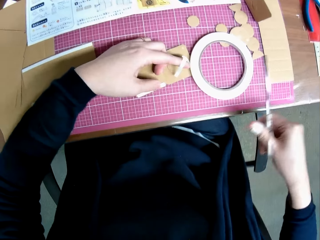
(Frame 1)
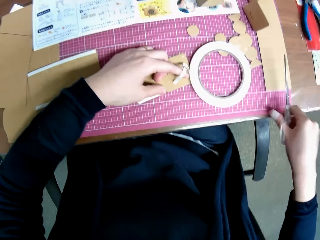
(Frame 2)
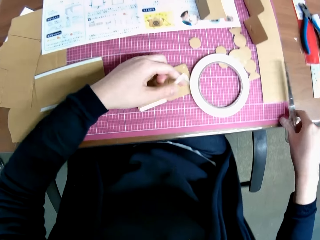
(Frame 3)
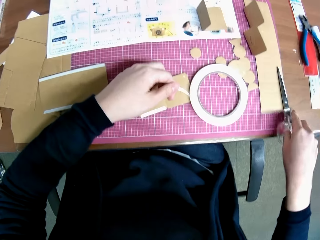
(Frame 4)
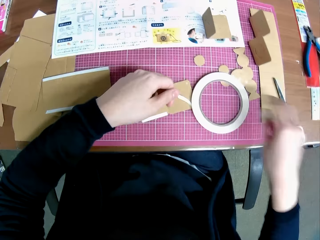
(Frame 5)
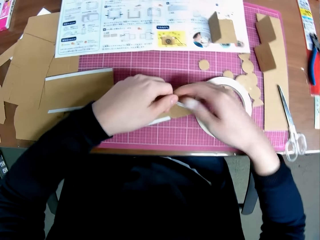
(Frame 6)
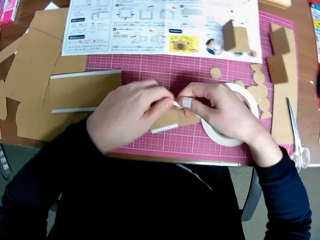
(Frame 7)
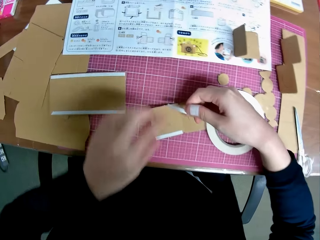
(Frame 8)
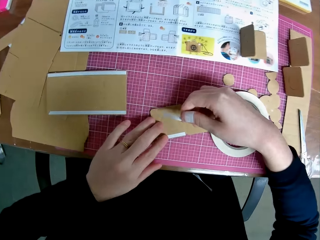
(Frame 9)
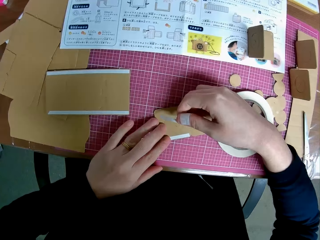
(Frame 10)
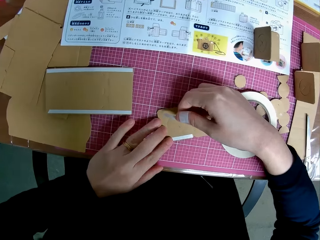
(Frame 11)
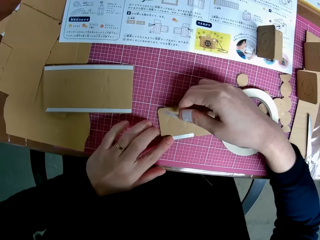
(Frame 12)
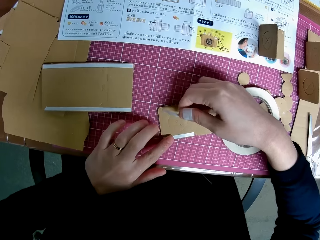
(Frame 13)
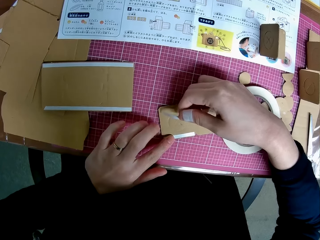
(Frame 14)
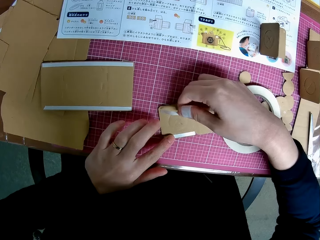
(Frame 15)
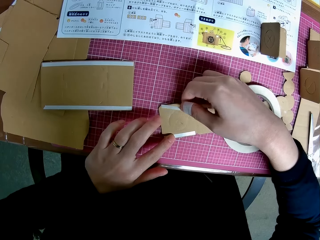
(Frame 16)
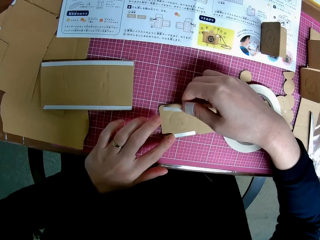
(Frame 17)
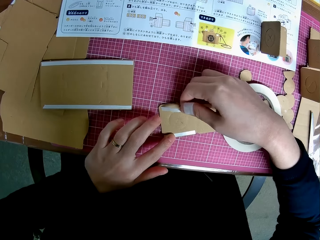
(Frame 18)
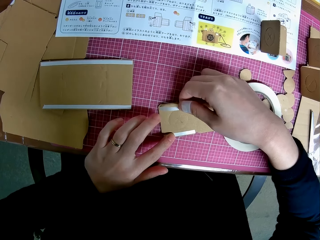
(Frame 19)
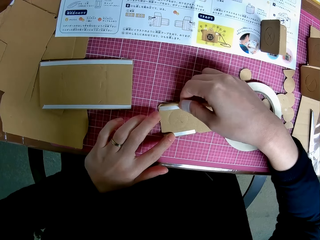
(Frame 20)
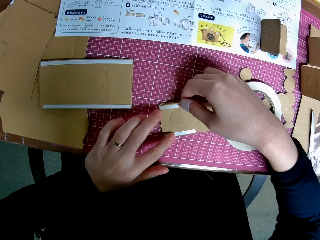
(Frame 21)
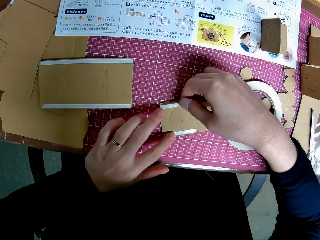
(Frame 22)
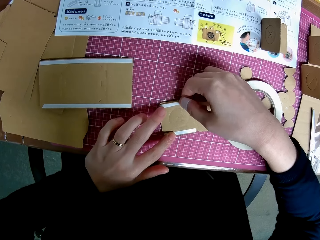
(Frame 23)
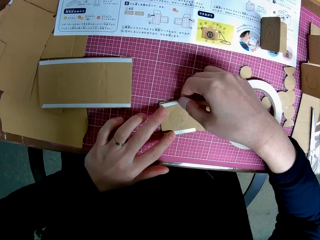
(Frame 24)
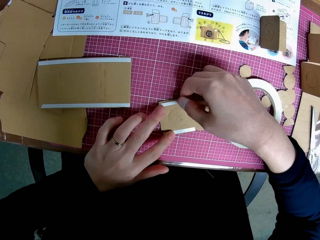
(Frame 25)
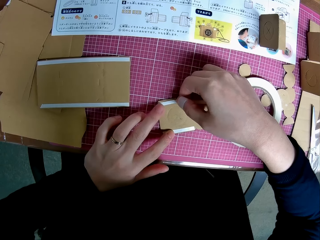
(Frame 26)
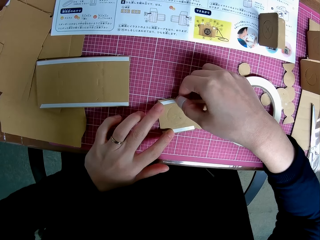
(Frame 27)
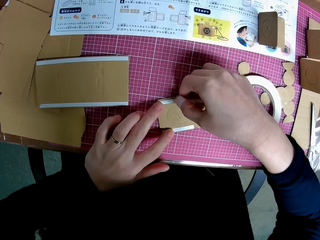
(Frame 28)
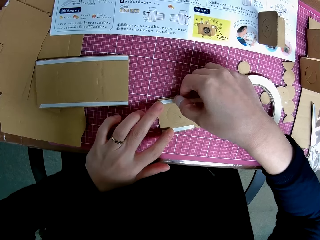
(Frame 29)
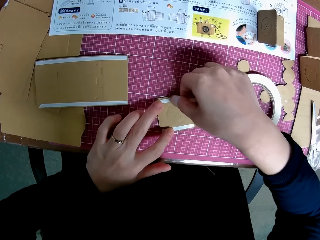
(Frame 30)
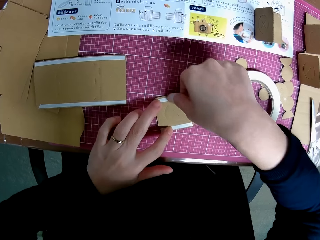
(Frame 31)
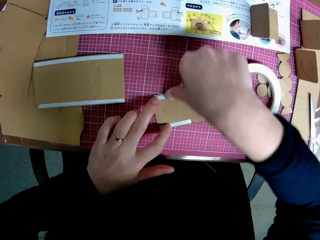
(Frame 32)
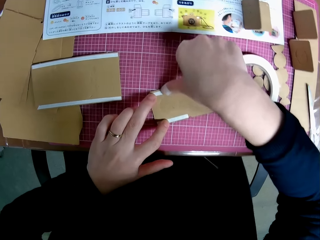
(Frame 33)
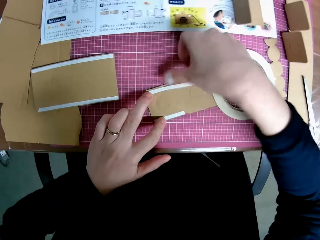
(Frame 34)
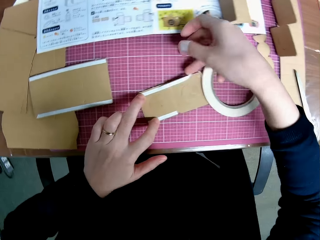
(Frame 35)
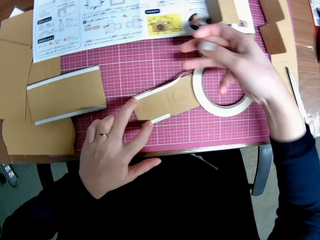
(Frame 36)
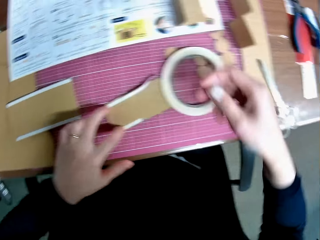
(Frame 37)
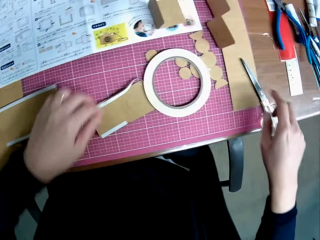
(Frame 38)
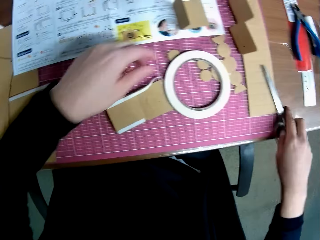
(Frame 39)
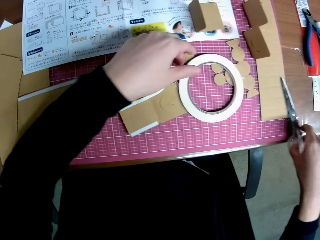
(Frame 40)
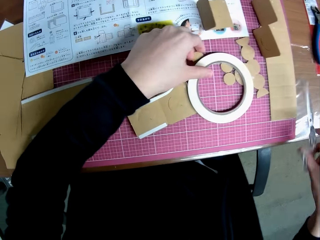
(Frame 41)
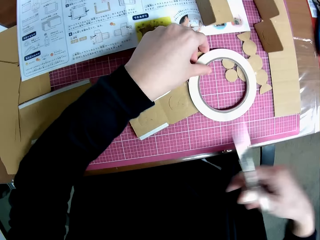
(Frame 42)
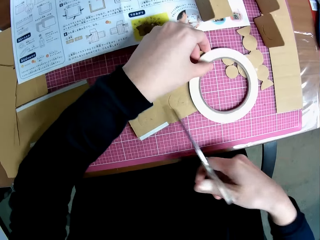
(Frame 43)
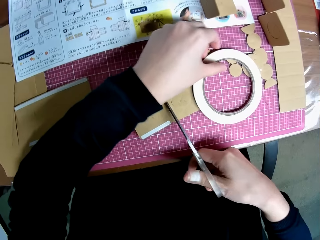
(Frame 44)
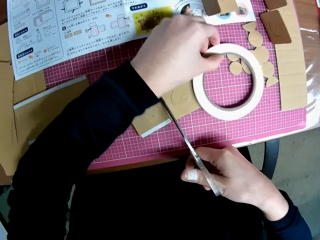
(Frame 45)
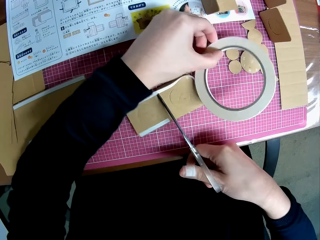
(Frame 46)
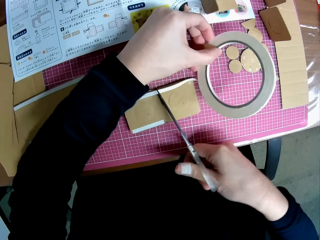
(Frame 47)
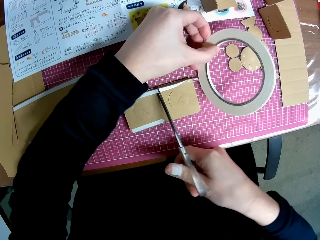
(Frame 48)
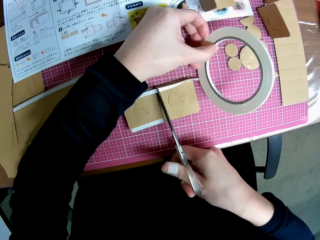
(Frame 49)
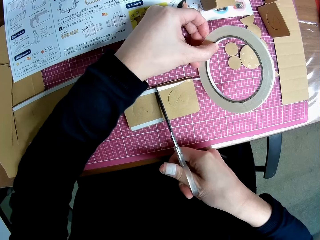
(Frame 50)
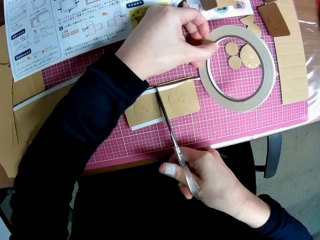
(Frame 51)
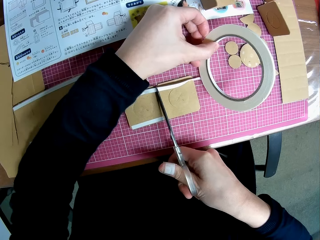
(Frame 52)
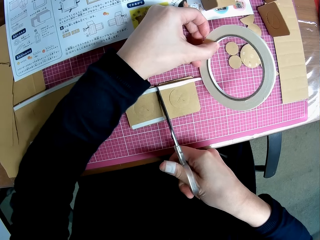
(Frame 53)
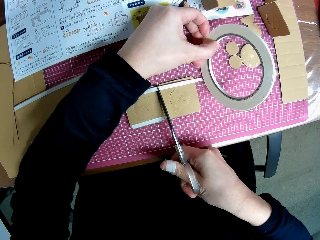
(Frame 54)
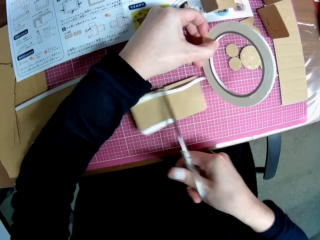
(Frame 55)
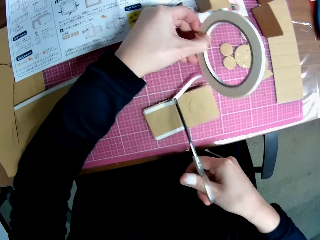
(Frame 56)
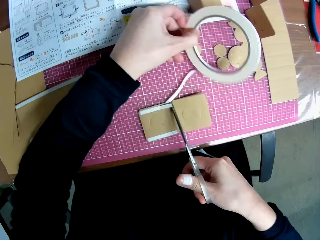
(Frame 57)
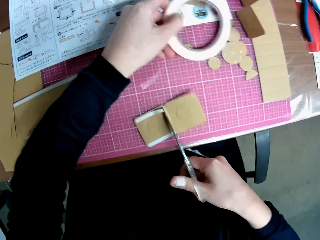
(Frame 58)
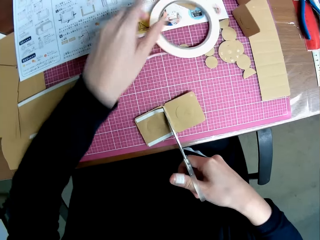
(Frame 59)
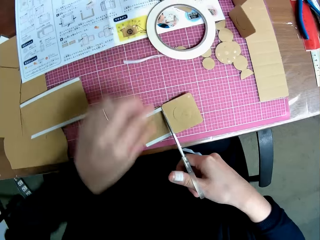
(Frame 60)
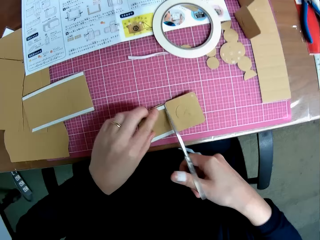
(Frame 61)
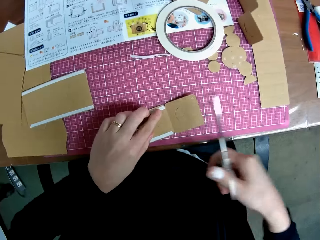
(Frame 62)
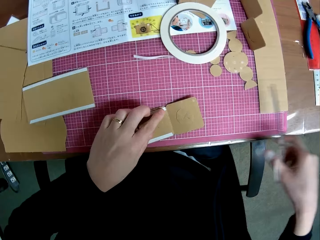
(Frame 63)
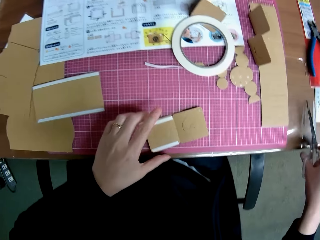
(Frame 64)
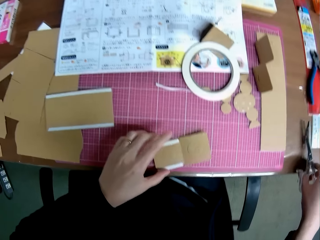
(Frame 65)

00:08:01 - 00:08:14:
The camera wearer drops the pair of scissors on the table. He tapes the carved shape on the table with the tape. He picks the pair of scissors on the table with his right hand and picks the tape with his left hand. He cuts the cello tape with the pair of scissors. He drops the tape on the table.

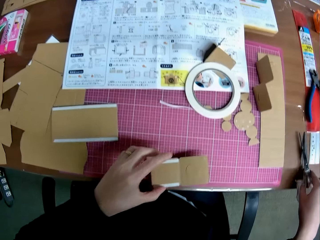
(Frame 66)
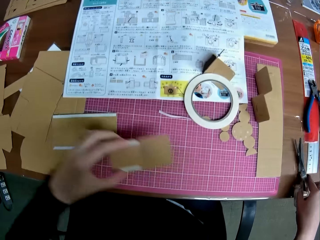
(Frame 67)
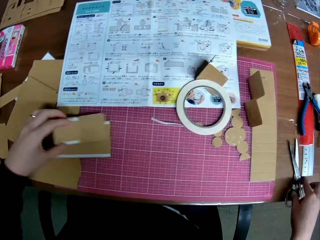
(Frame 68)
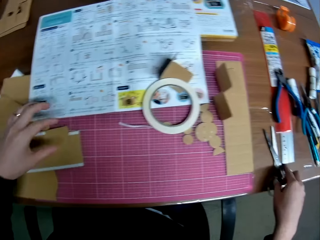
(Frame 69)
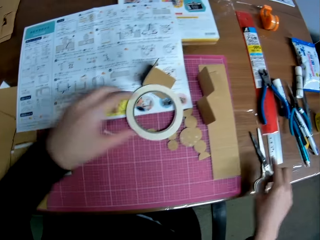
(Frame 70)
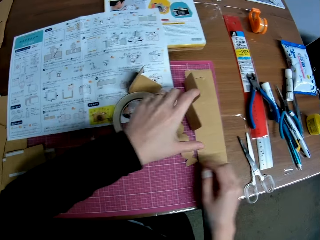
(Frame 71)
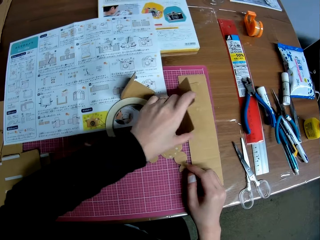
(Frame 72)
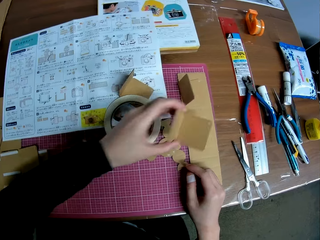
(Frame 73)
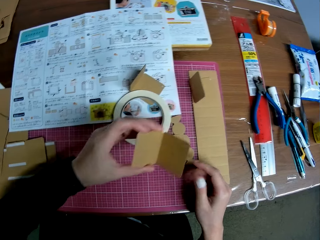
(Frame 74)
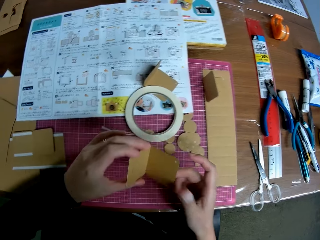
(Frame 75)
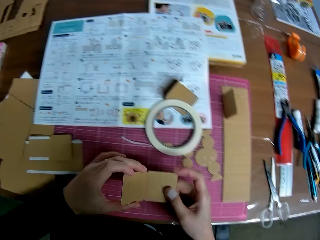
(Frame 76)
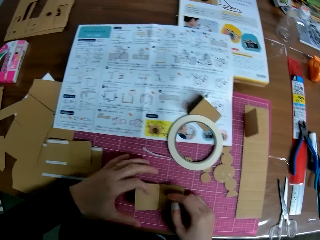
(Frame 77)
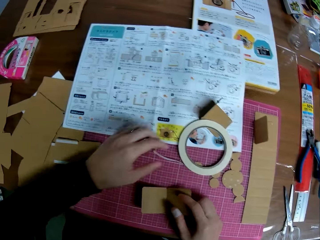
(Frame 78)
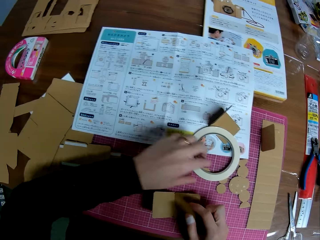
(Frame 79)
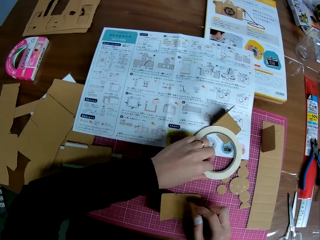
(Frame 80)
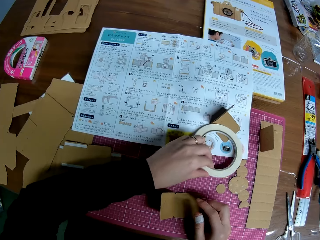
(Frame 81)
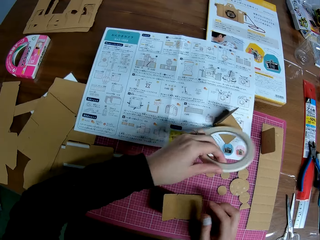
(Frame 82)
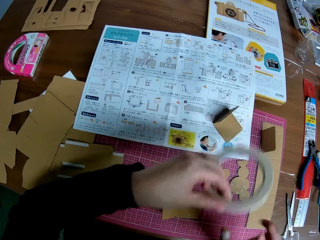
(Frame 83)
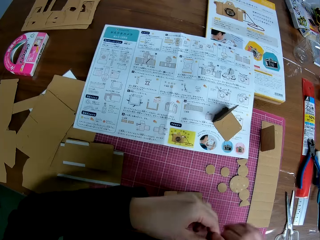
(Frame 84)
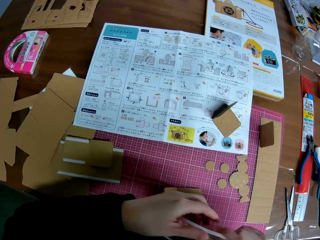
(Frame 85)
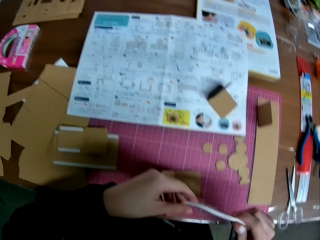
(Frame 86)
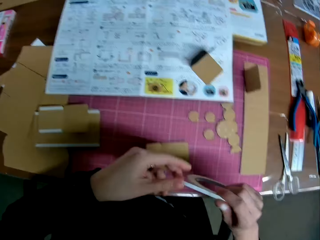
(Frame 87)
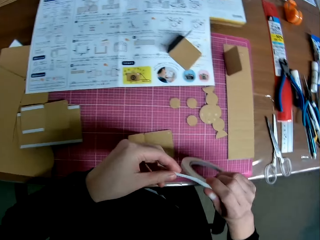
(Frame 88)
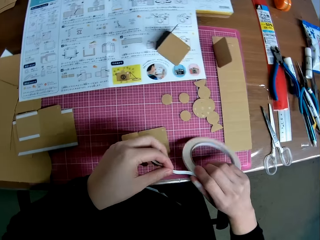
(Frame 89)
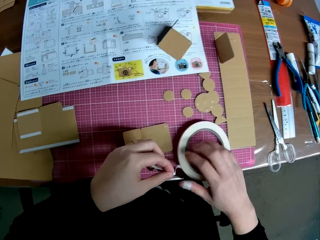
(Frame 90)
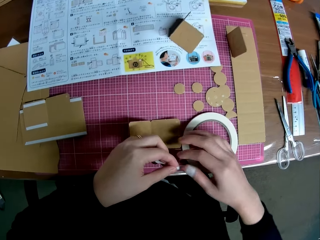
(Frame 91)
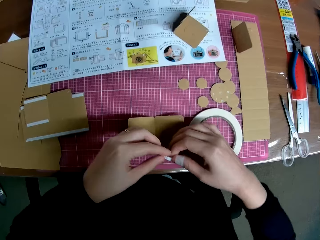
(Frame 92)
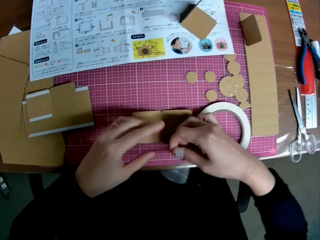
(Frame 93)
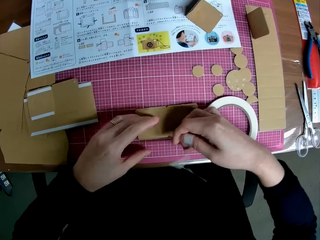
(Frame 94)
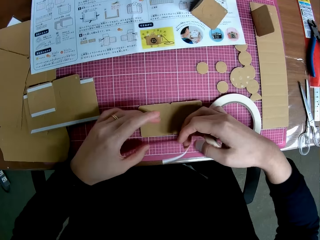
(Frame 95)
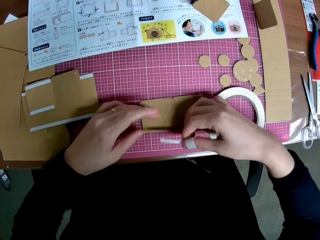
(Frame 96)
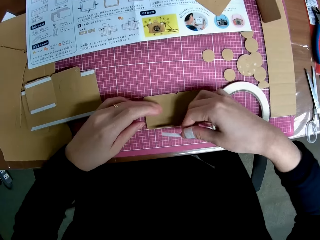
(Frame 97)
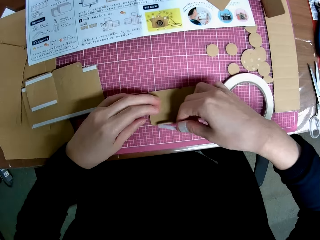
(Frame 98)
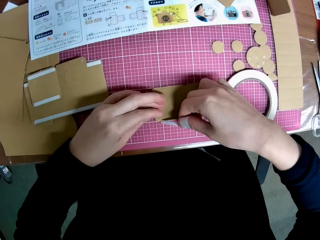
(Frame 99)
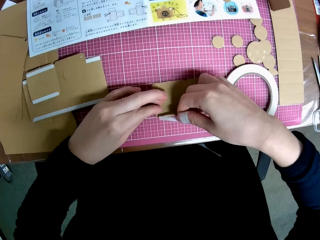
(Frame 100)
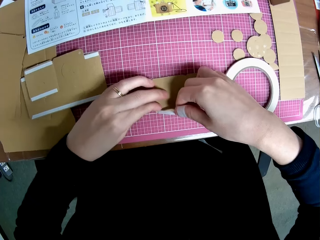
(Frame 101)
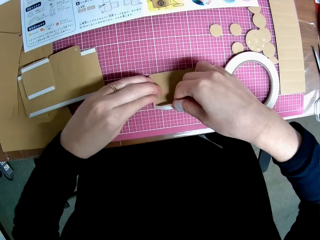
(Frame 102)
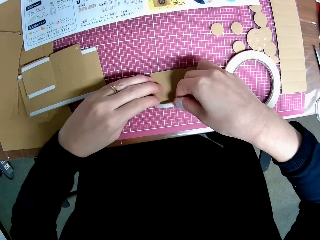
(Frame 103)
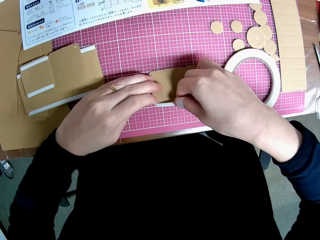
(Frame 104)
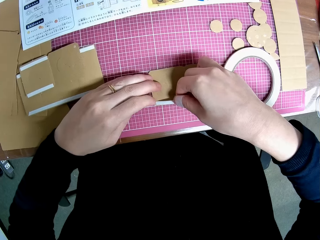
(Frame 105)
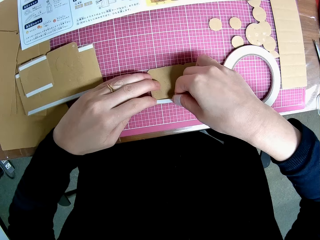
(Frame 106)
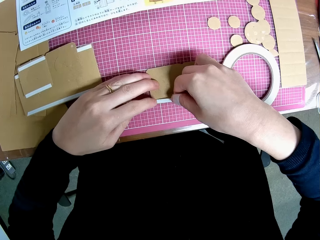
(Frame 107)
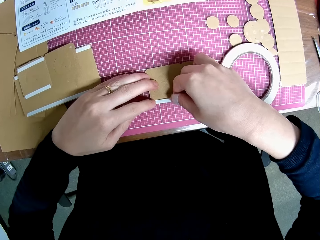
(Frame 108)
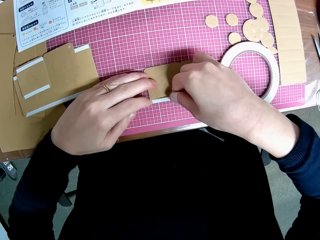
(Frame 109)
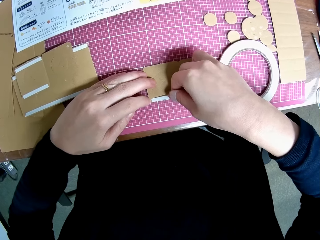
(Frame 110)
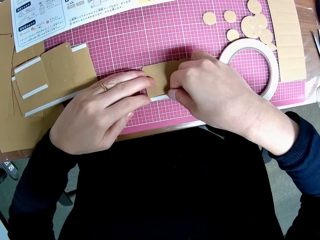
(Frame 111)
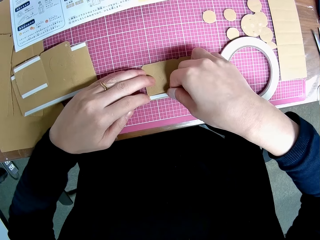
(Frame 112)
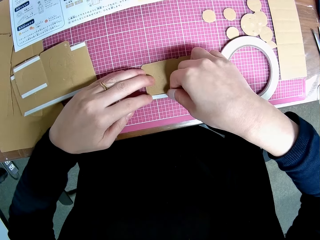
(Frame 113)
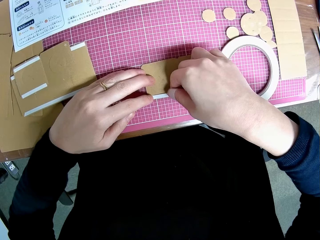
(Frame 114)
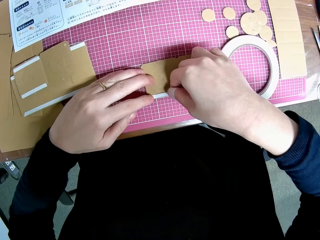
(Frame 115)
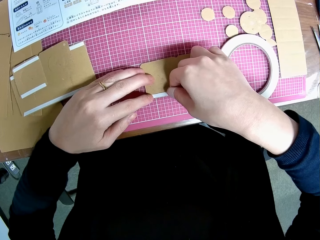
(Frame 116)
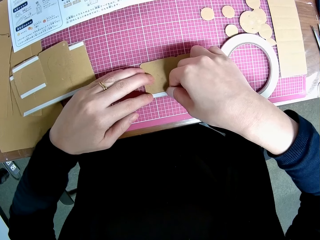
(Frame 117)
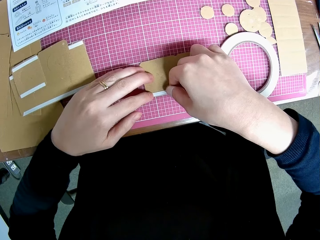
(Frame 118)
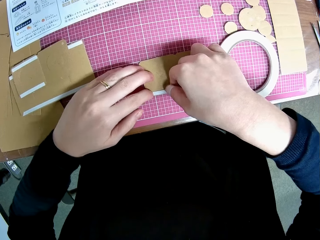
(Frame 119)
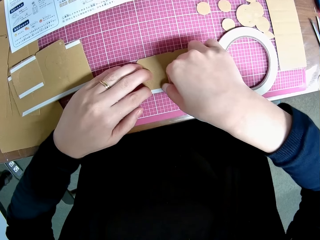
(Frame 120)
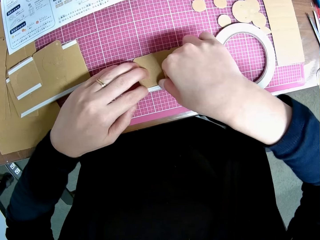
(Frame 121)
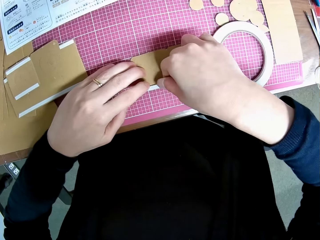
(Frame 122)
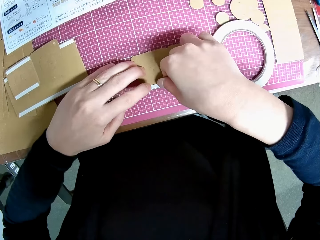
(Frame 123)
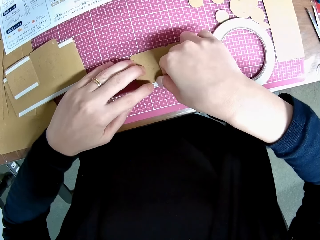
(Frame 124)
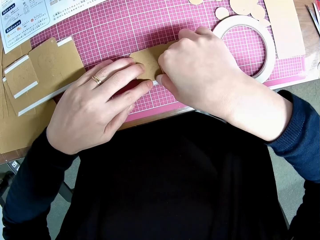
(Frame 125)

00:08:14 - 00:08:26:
The camera wearer drops the pair of scissors on the table. He picks the carved shape on the table with his left hand and drops the carved shape on the table. He picks another folded carved shape on the table with his left hand and straightens the folded carved shape with both hands. He drops the carved shape on the table. He picks the cello tape on the table with his left hand. He drops the tape on the table with his right hand. He tapes the carved shape on the table with the tape.
